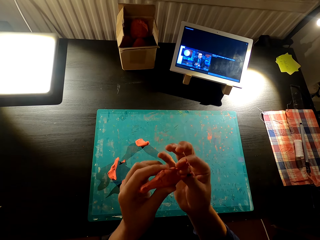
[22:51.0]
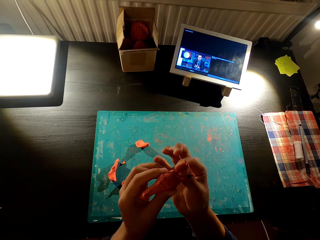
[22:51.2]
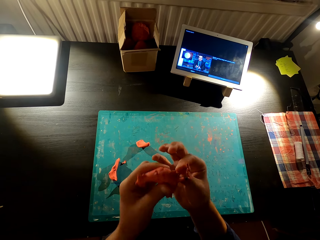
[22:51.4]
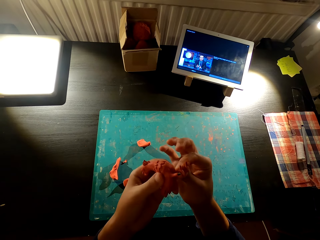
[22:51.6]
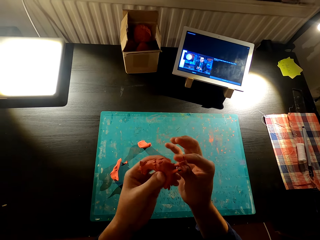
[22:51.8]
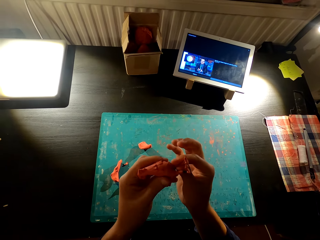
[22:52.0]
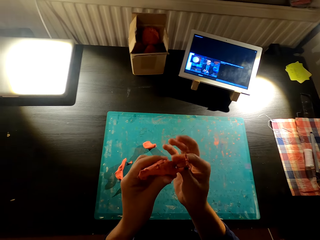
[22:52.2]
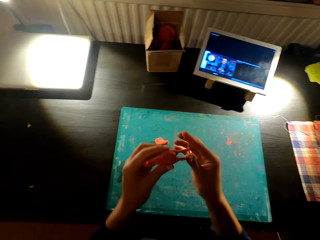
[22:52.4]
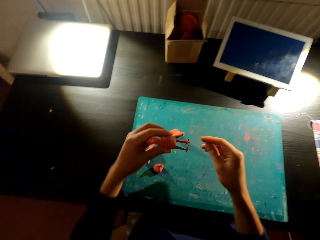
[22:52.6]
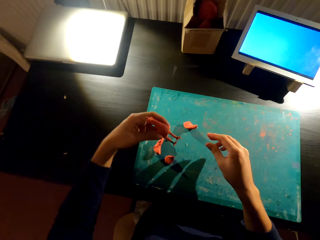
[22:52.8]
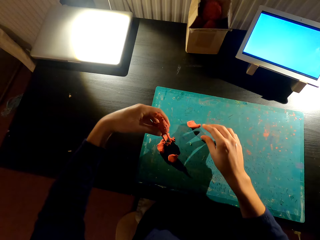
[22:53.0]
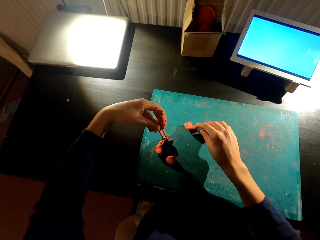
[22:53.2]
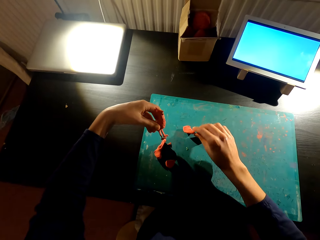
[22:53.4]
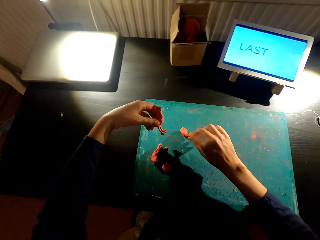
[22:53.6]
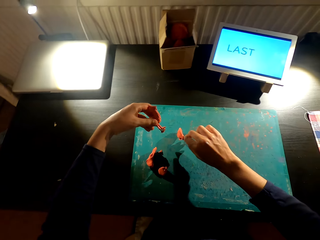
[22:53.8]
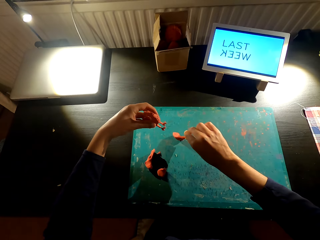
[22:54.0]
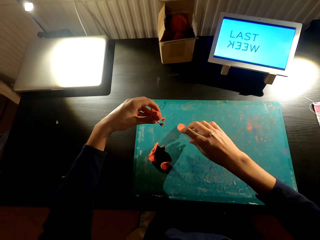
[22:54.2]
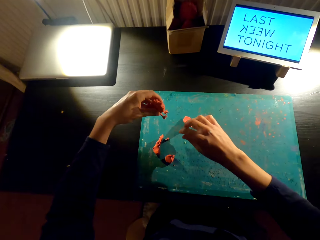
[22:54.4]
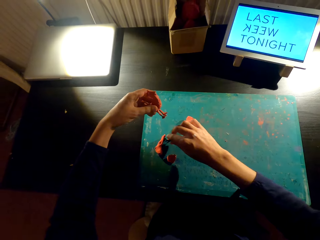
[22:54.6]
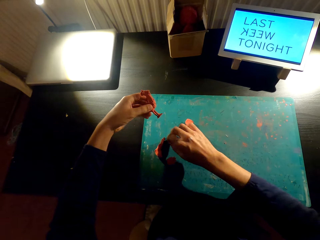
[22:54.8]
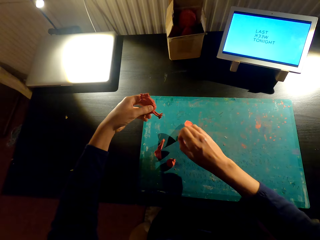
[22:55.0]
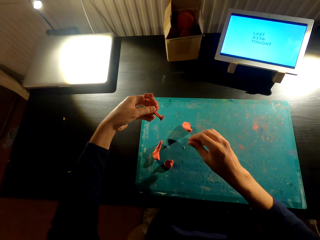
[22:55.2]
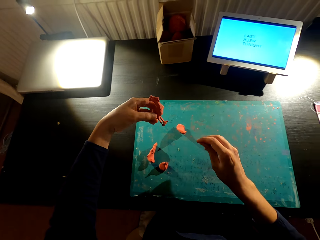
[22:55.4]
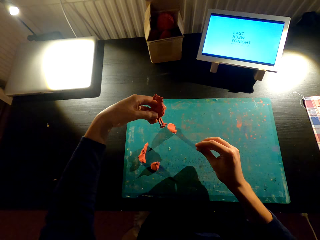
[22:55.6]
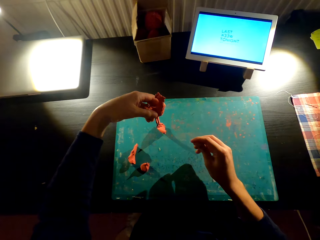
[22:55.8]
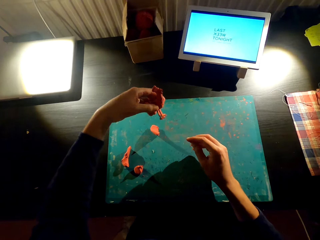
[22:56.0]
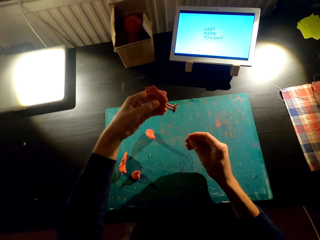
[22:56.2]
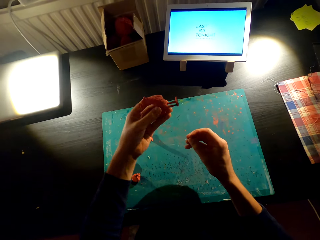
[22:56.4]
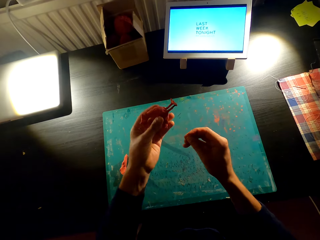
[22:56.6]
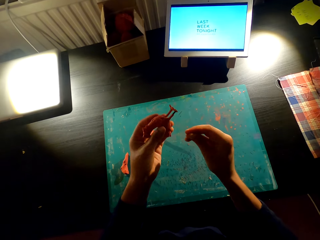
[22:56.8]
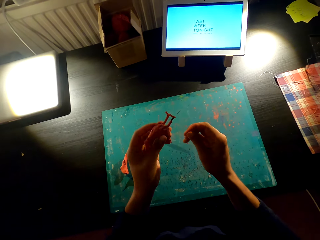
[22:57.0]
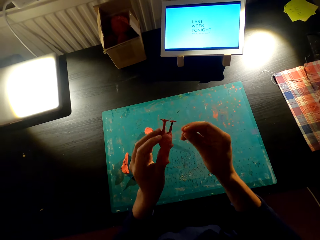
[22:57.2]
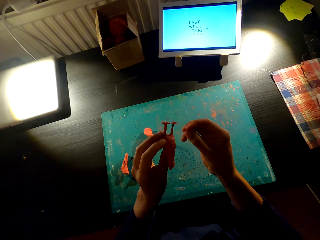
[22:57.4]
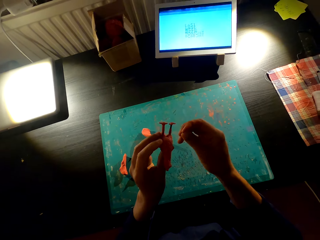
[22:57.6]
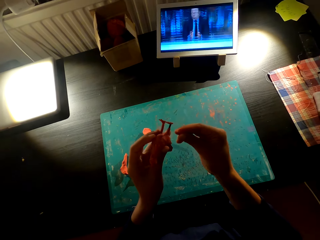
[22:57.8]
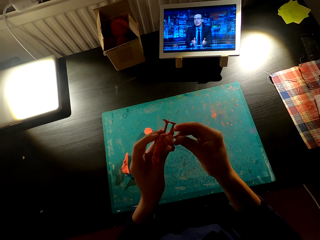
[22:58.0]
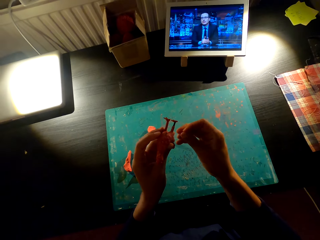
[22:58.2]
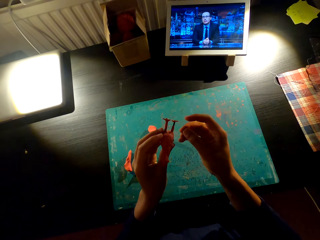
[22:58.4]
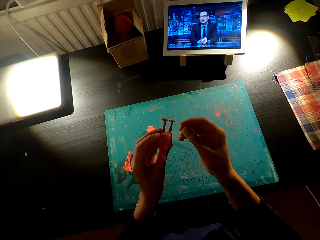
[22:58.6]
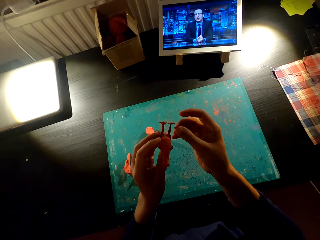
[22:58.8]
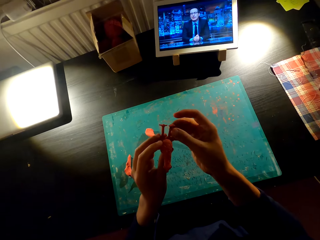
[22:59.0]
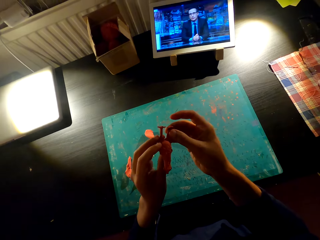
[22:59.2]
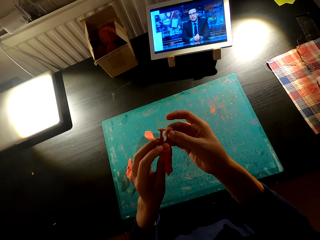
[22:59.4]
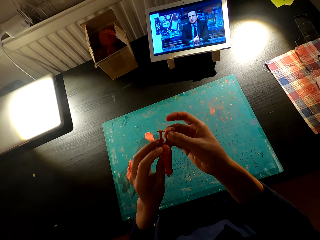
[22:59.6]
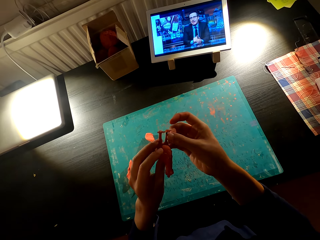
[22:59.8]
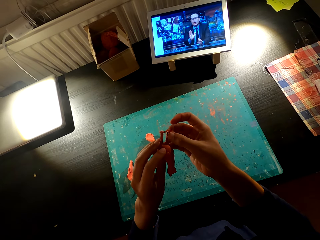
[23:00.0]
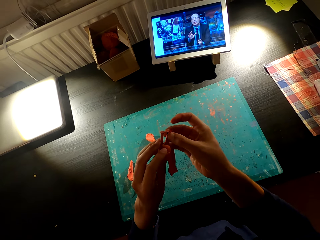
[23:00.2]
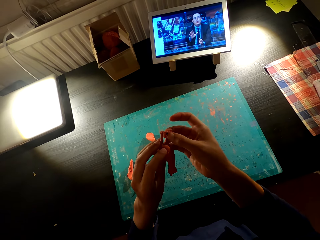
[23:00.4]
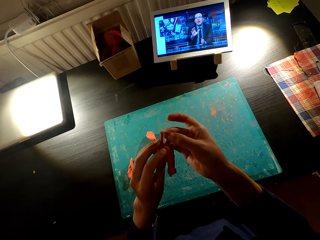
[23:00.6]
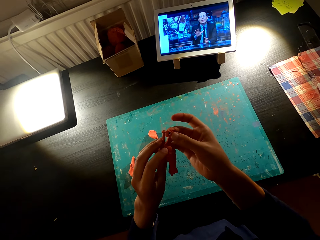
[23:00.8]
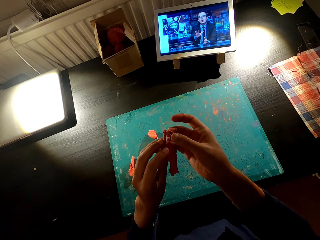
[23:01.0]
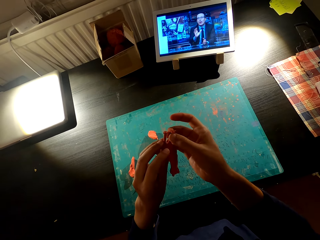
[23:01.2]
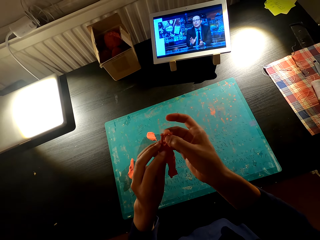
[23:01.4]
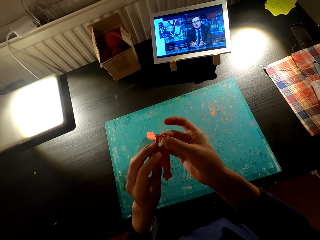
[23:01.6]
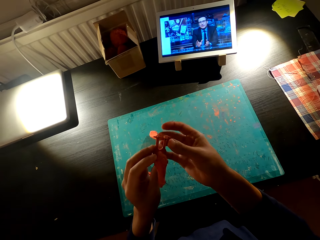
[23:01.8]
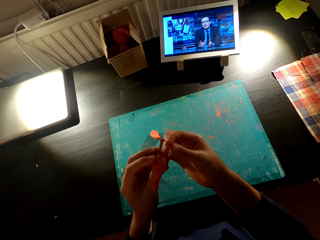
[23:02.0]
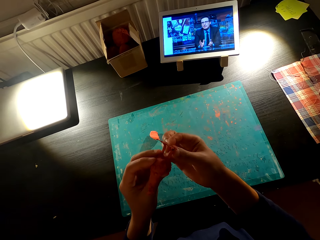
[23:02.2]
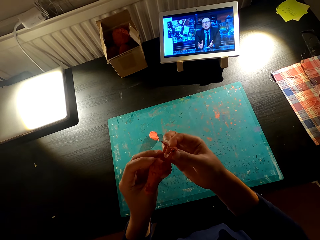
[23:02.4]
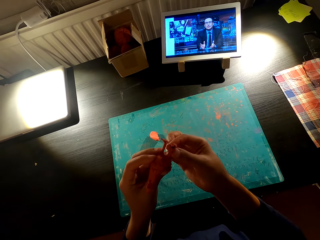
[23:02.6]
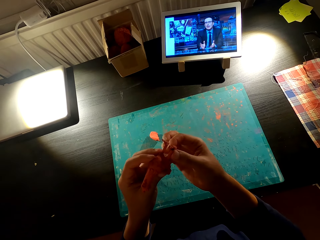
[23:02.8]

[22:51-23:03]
The camera wearer cuts plaster. They make a plaster sculpture.

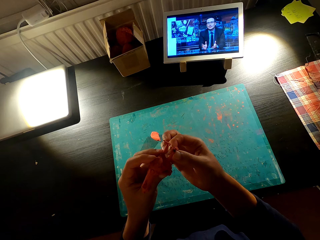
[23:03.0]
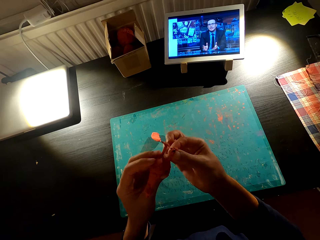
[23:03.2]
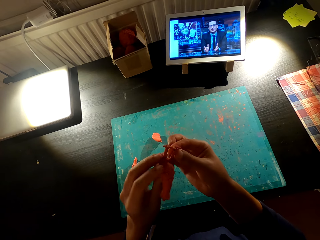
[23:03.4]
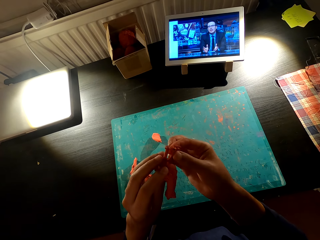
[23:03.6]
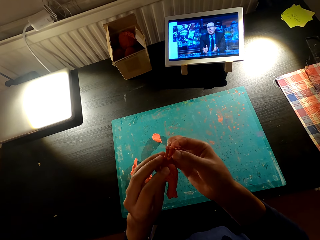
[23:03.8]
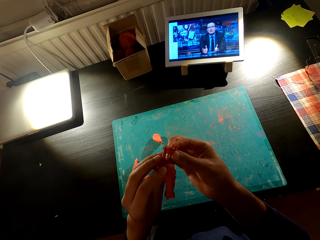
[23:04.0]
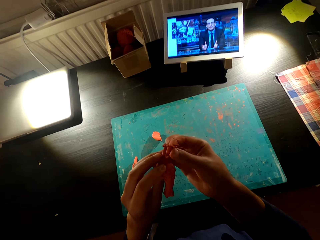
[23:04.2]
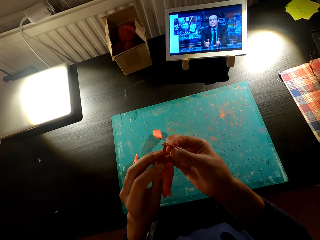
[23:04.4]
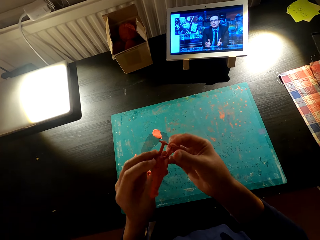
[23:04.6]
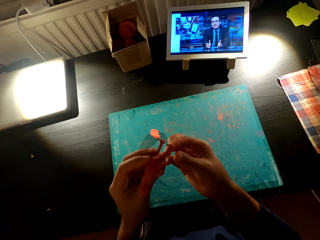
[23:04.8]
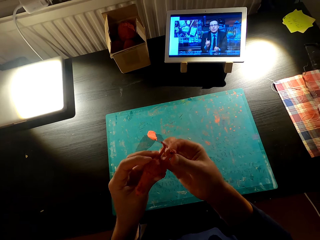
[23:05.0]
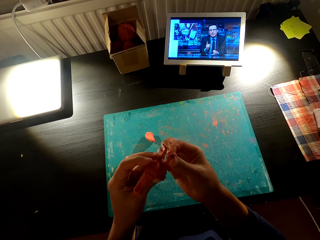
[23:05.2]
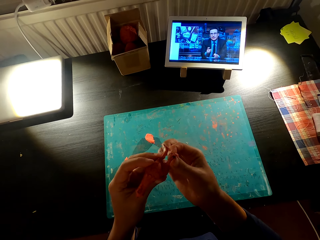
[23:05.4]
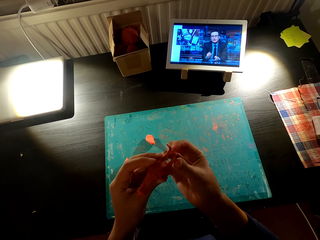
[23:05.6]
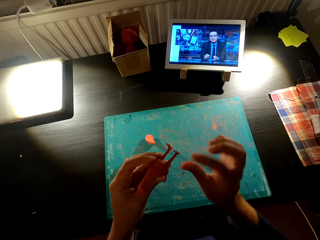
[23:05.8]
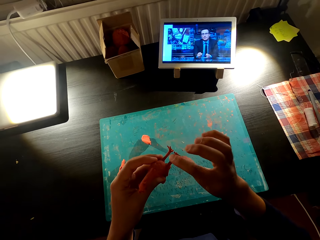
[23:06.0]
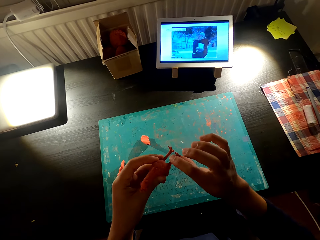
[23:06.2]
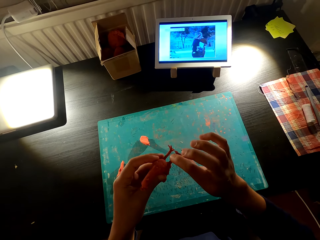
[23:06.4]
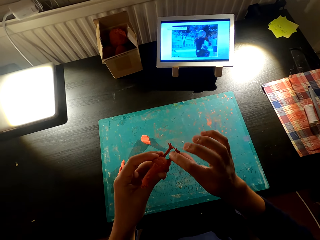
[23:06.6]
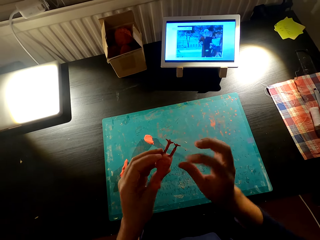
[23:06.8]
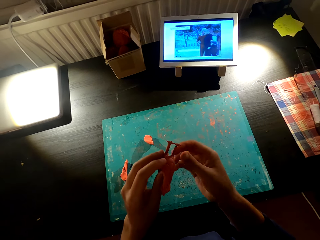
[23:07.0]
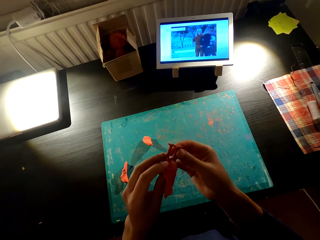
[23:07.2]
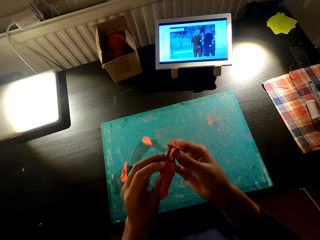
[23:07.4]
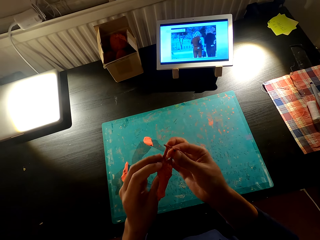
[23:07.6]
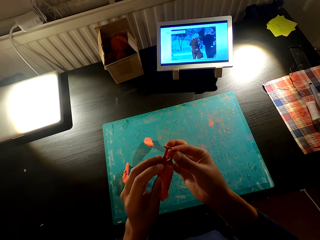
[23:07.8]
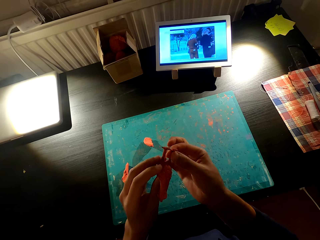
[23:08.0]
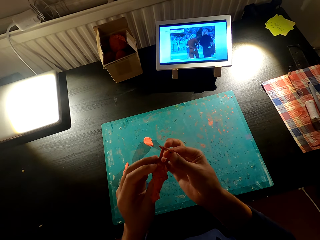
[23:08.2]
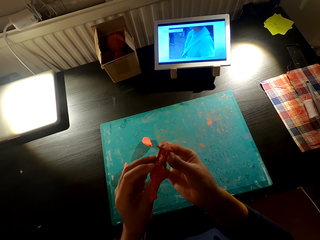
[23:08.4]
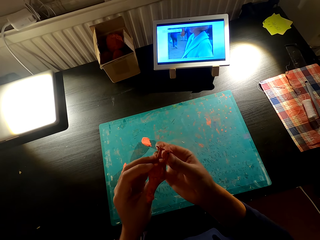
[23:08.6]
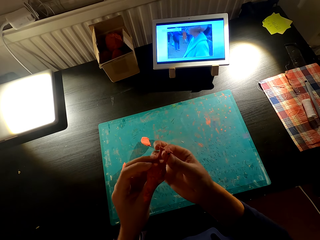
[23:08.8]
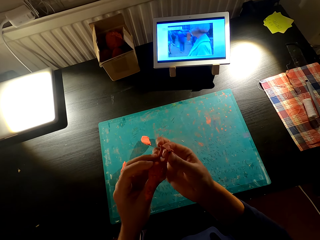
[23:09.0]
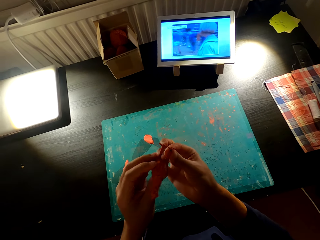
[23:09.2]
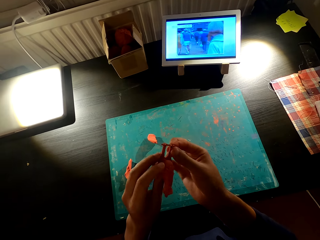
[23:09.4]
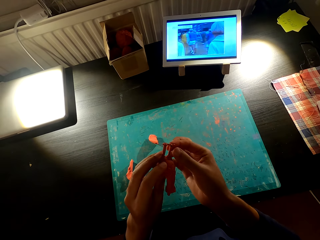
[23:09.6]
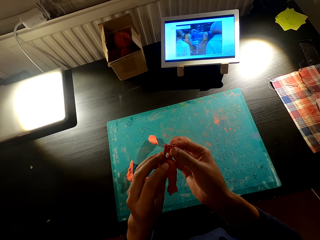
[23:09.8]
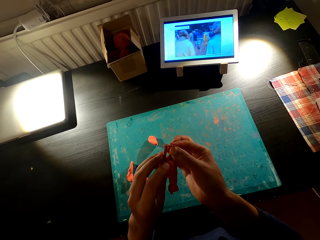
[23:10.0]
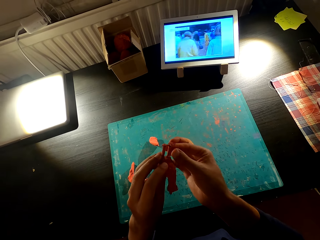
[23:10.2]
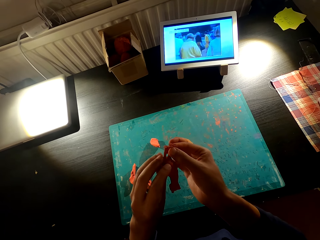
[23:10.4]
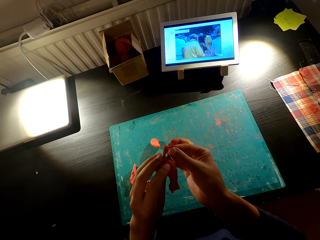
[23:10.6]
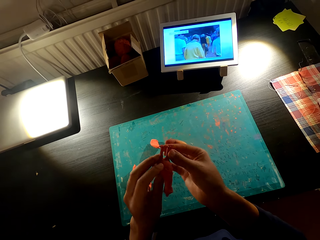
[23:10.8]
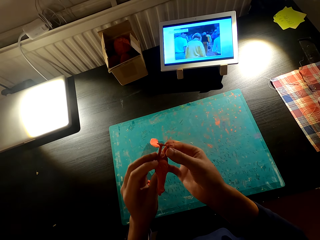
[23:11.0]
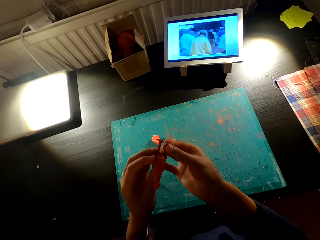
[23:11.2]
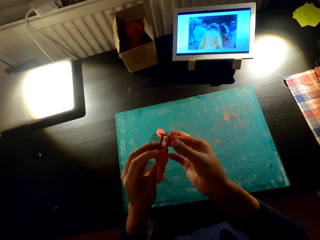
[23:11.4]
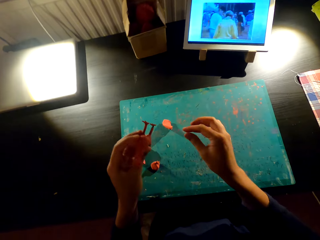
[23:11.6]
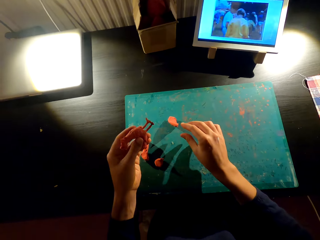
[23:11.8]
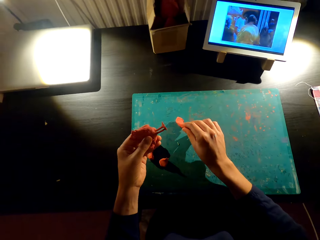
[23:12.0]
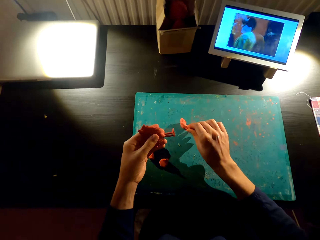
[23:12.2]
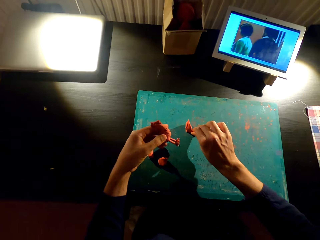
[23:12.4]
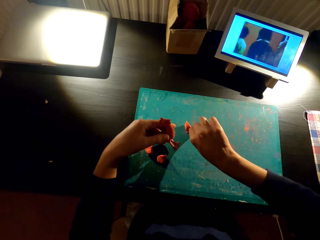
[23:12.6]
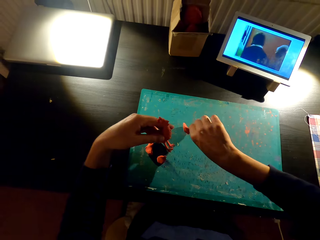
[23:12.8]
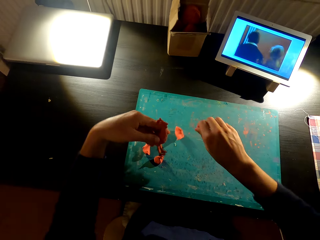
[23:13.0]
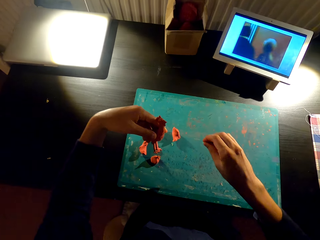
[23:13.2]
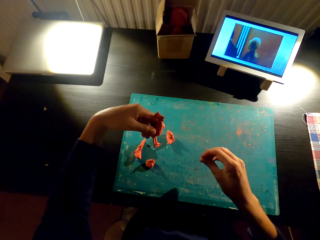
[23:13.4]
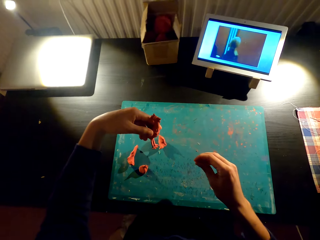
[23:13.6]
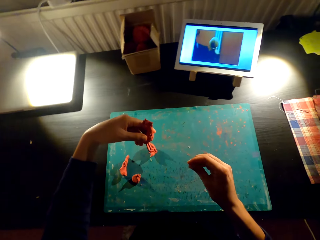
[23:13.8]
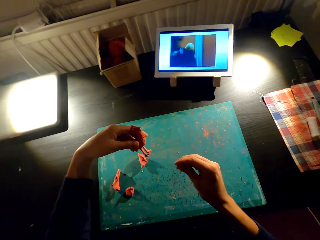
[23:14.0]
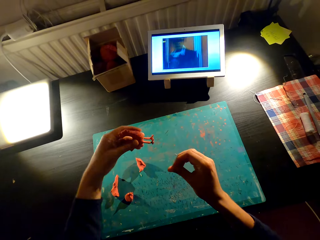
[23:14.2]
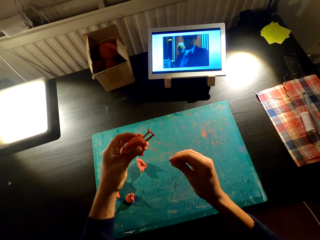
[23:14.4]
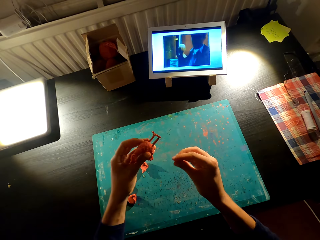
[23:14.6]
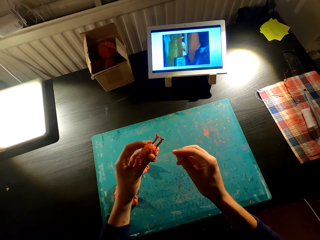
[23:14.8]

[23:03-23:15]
The camera wearer cuts the plaster.
